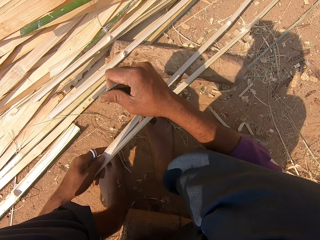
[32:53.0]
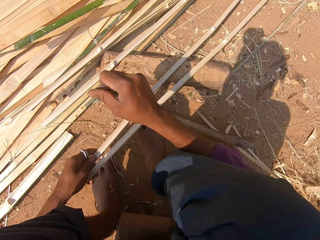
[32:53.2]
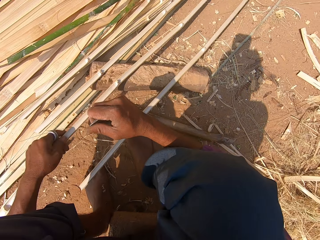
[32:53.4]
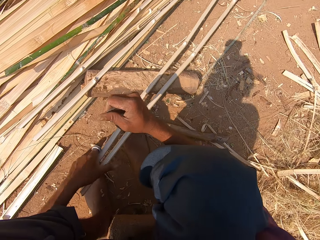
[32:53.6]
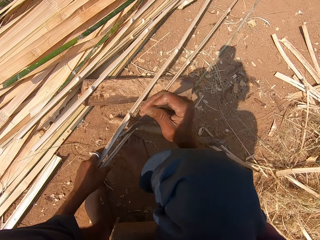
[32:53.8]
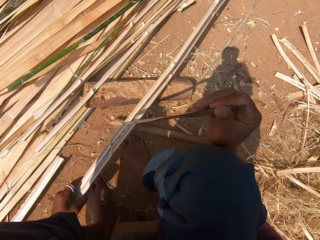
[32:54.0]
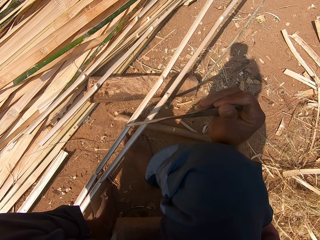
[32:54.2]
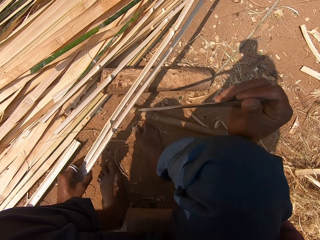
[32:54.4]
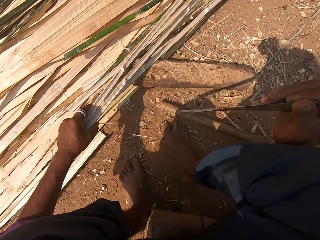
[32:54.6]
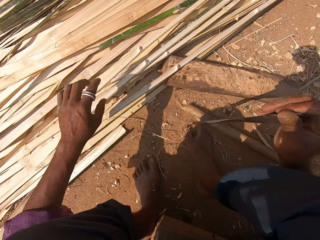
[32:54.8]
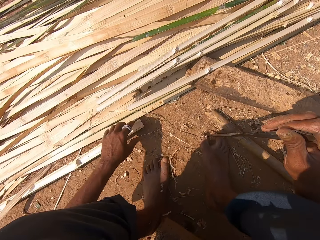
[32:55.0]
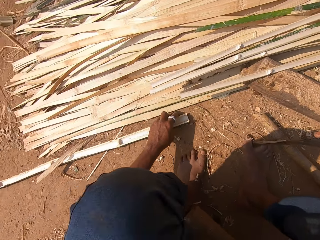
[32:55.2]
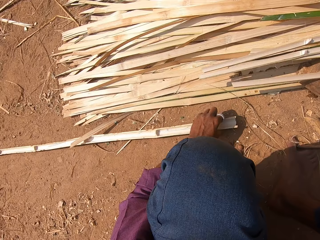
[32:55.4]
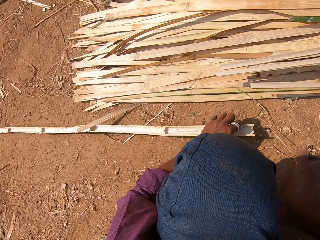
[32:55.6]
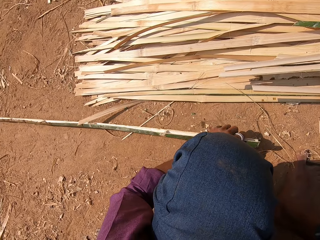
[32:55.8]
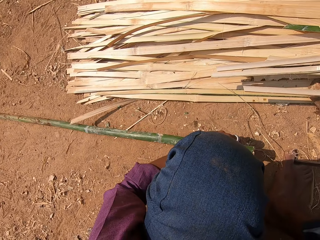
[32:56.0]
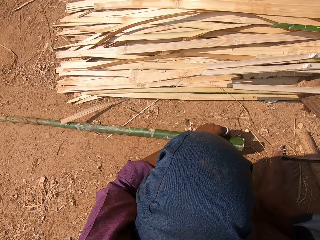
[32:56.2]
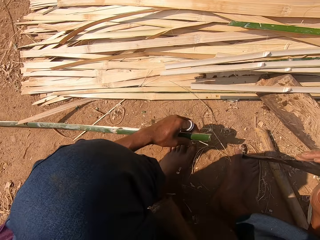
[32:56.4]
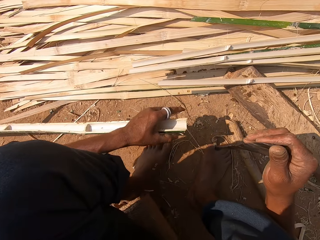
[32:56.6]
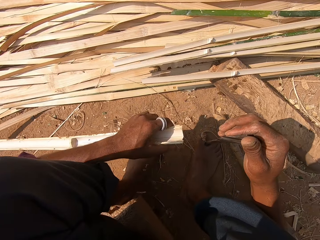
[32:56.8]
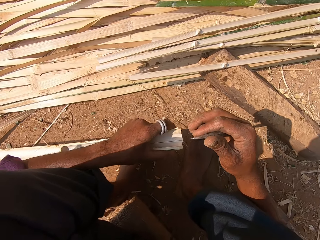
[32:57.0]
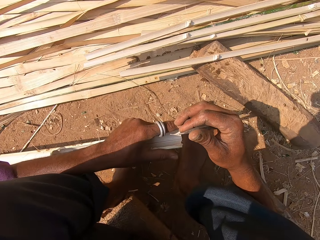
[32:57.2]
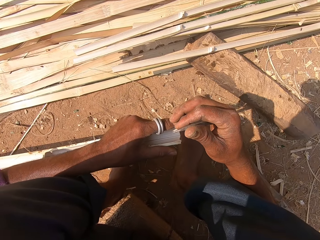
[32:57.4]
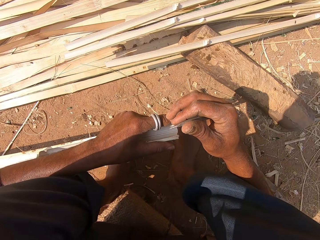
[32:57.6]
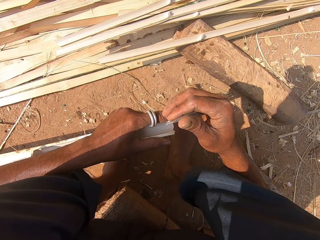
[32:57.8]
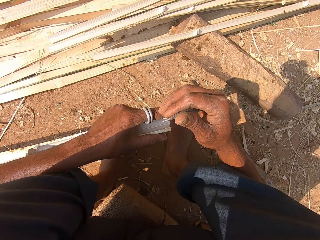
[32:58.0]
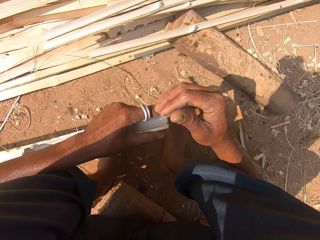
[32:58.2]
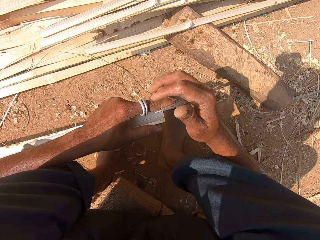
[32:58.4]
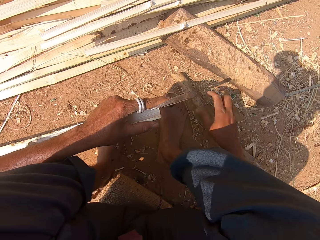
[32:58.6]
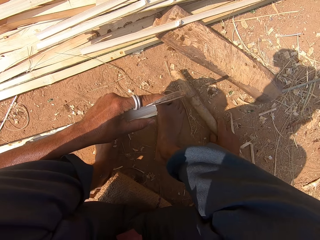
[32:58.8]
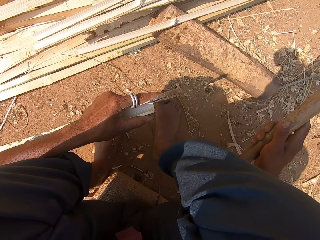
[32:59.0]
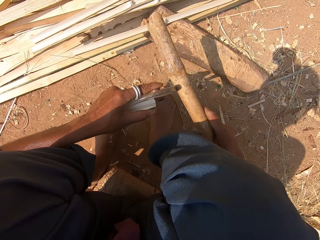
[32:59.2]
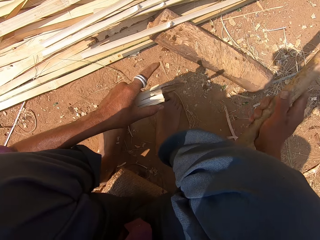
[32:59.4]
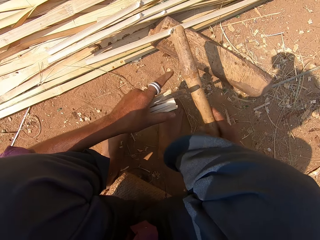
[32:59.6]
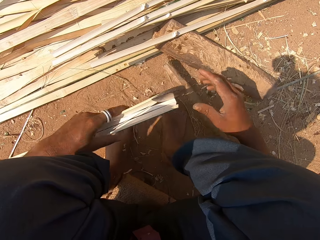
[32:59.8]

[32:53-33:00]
The camera wearer moves reeds or bamboo aside. They hold the bamboo. They pick a reed on the ground. They place a machete against the reed. They pick a stick on the ground. They knock the machete with the stick.

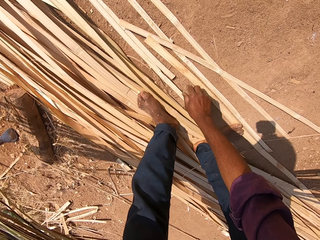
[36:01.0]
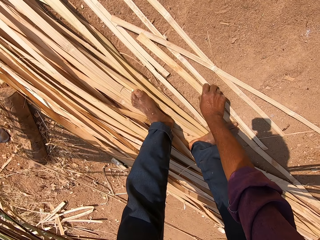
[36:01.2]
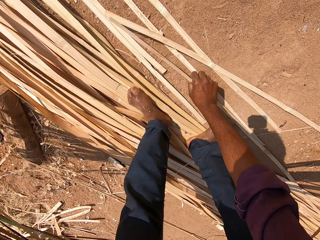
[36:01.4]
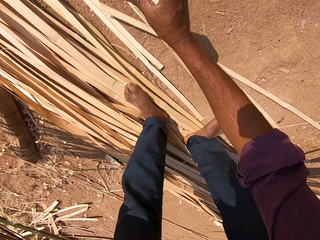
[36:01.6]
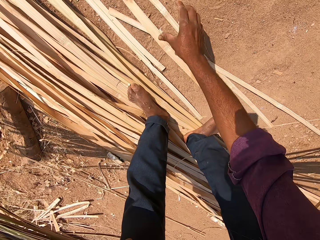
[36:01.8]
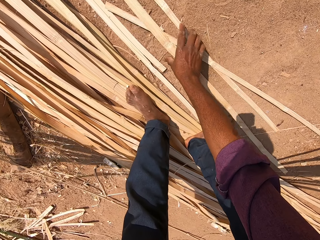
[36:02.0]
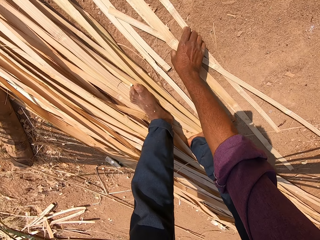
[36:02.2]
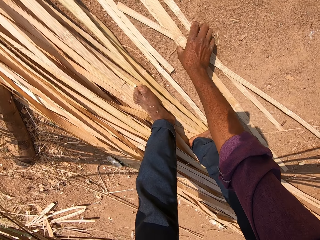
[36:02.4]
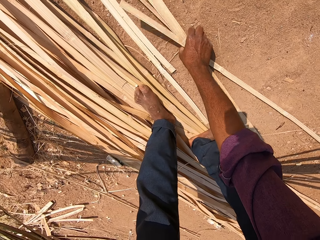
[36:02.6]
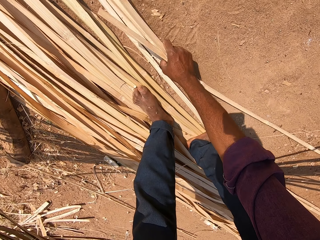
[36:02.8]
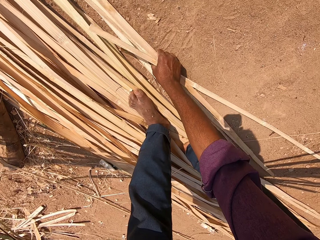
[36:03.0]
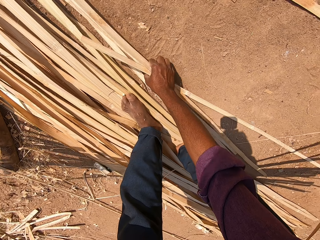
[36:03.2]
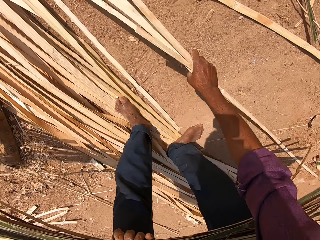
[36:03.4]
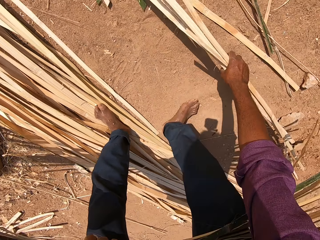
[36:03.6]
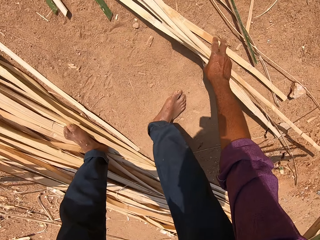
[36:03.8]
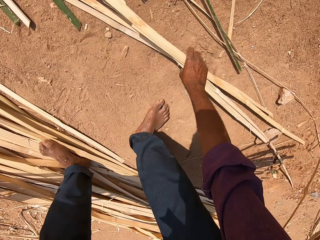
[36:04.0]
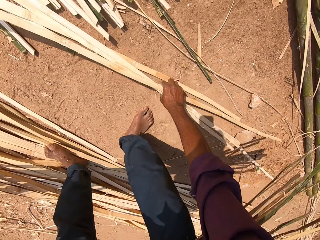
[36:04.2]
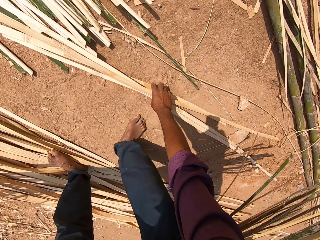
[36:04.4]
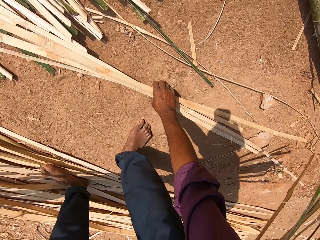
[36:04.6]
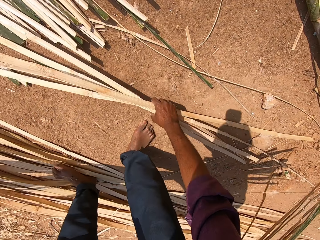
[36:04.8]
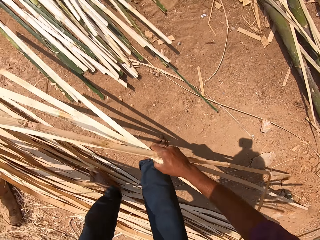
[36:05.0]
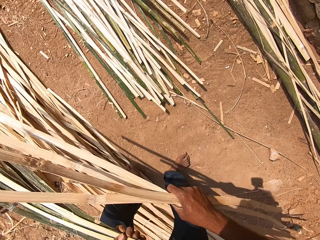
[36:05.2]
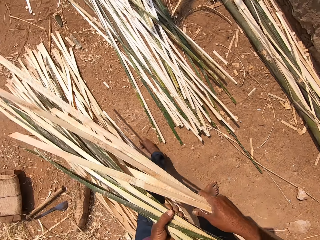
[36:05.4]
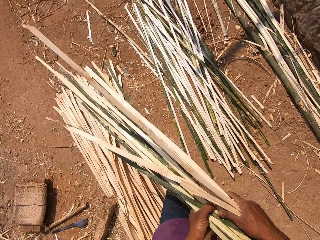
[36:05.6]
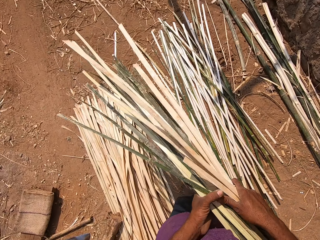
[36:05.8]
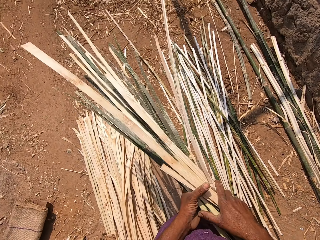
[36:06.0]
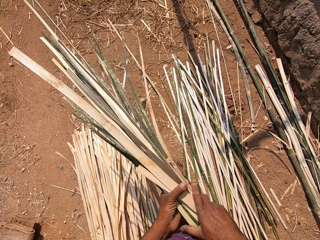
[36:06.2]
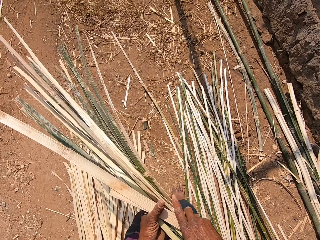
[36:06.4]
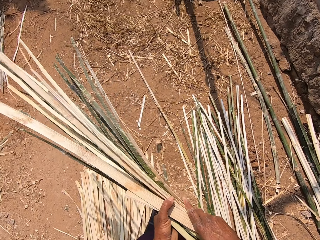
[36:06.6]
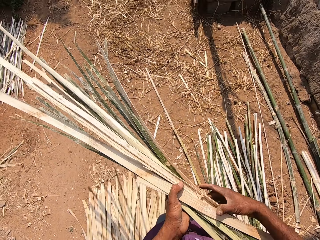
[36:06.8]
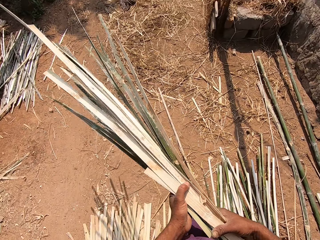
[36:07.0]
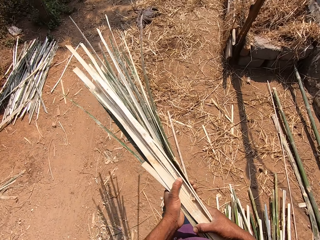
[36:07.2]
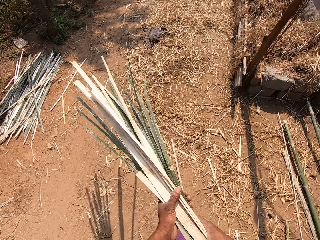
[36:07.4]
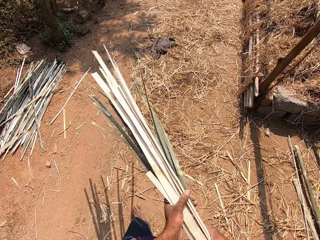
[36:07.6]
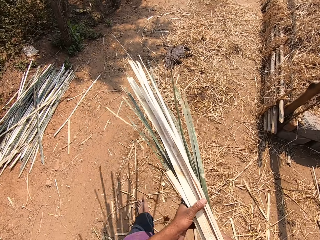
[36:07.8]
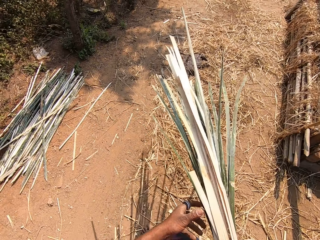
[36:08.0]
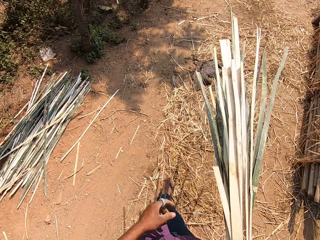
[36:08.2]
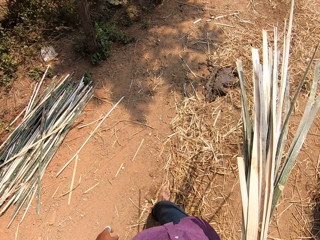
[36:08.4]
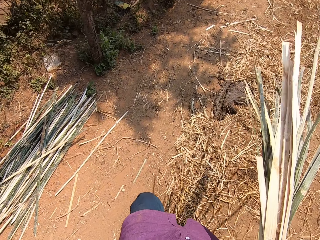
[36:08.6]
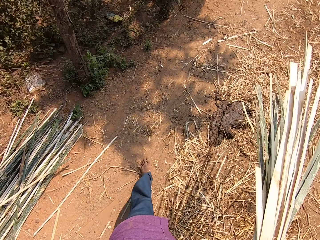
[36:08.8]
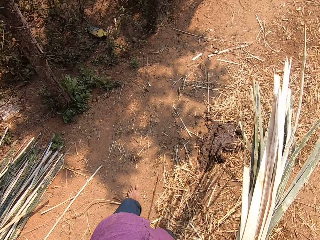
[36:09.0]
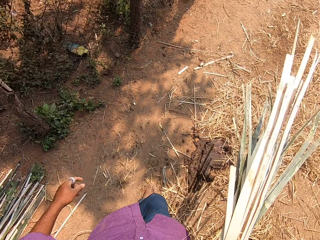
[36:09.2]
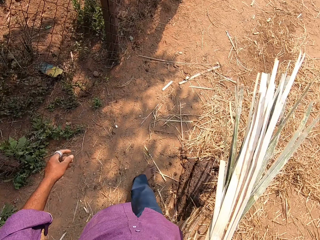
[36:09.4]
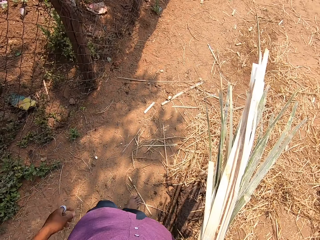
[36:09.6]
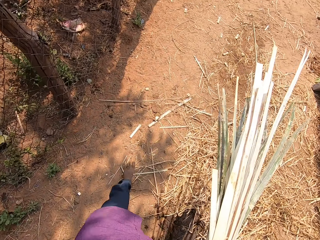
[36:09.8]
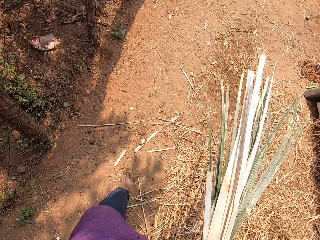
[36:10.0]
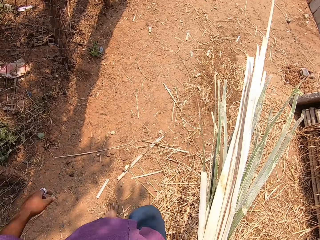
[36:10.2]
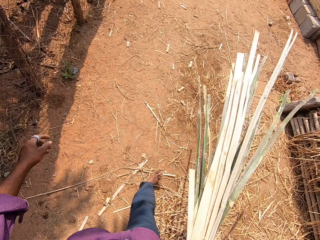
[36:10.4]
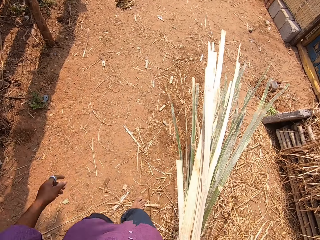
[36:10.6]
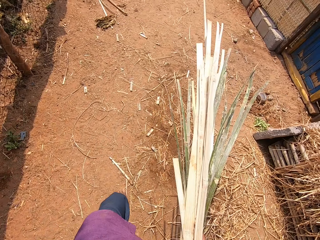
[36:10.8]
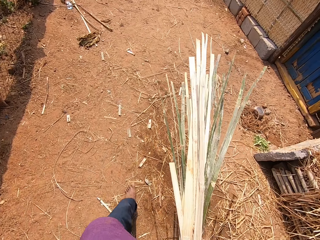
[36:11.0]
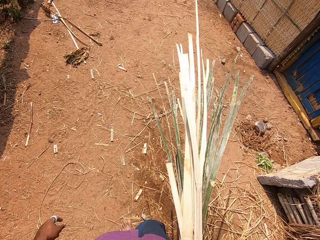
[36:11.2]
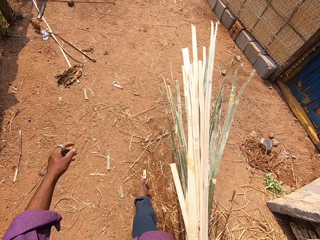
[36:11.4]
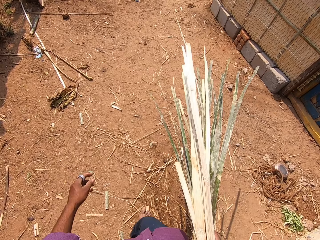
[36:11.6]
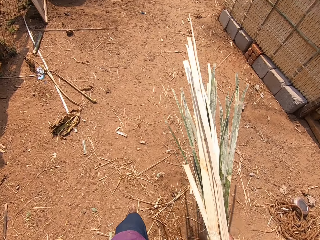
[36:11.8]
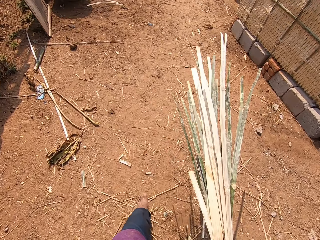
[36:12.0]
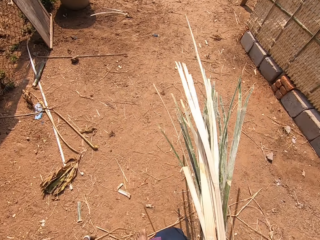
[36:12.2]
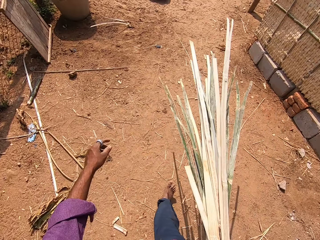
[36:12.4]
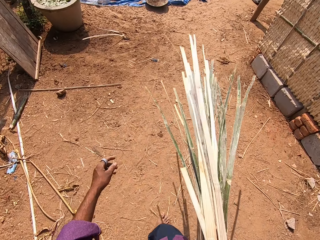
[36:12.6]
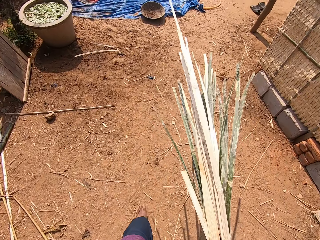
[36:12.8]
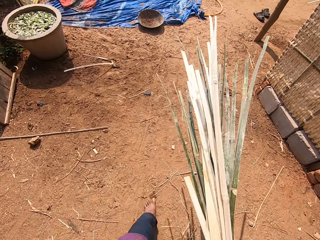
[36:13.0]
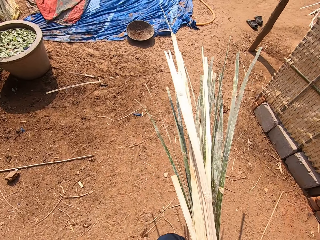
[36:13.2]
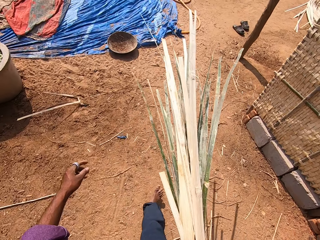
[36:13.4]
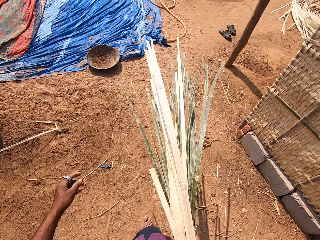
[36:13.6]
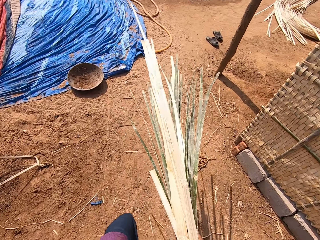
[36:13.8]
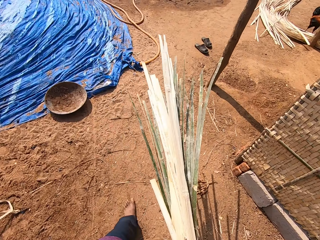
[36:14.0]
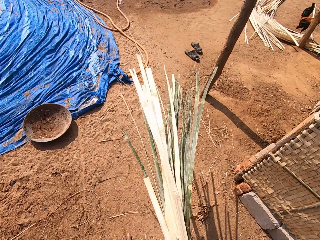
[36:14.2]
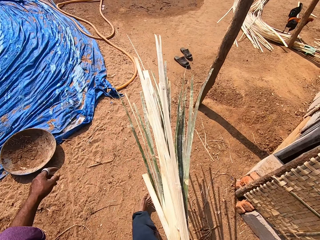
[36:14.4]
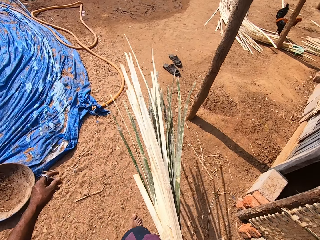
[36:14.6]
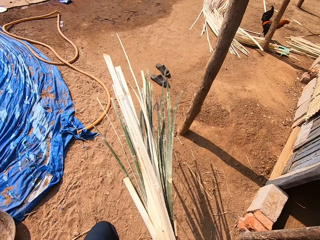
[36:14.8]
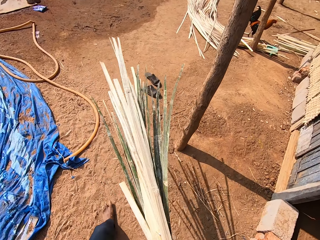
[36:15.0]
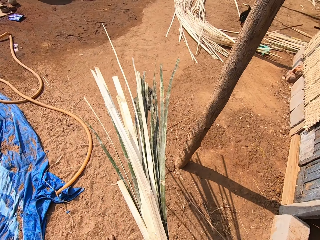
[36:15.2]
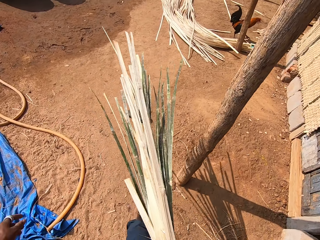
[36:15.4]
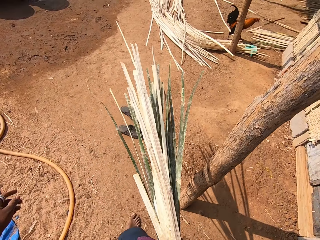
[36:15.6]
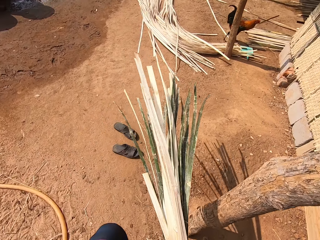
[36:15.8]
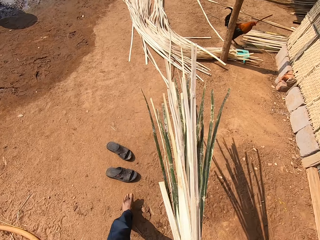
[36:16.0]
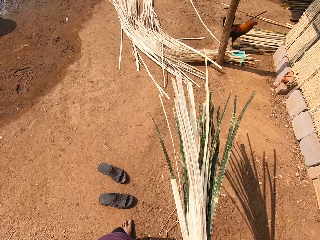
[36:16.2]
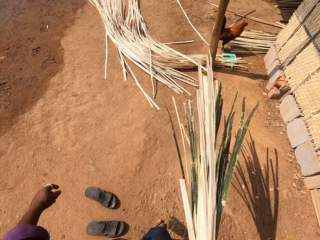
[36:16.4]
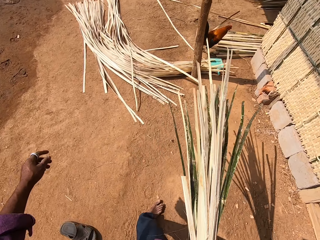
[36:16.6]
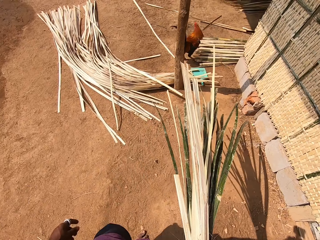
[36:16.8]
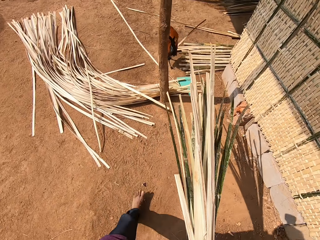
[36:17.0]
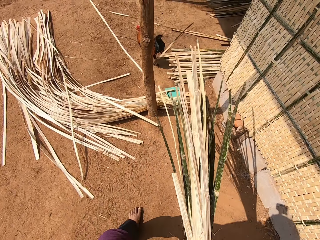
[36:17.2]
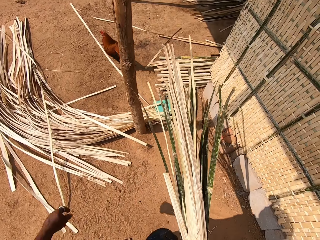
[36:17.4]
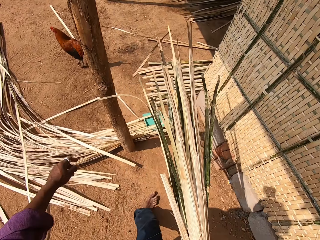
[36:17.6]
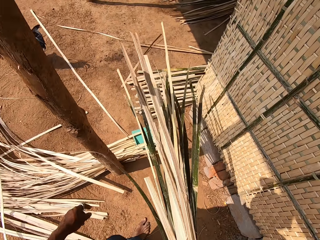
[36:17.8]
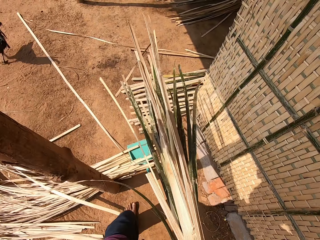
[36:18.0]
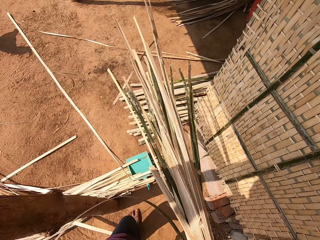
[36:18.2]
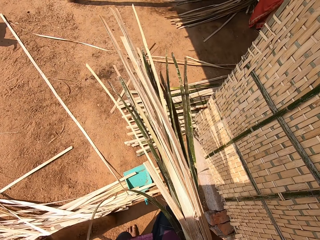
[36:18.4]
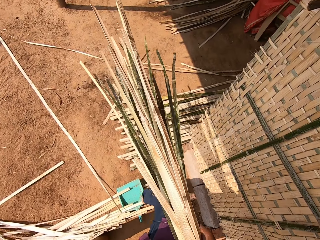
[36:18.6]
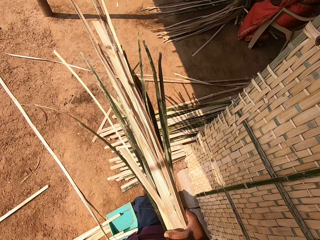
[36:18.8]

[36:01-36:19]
The camera wearer picks the bamboo. They walk around the field. They carry reeds along a pathway.
